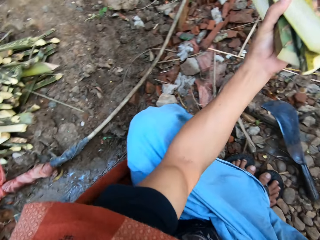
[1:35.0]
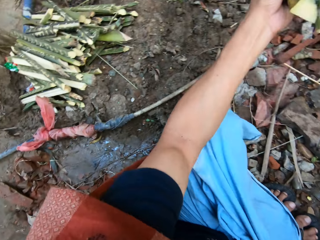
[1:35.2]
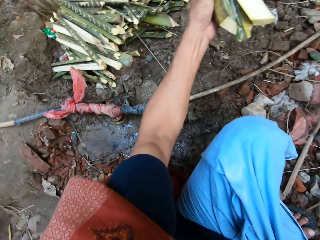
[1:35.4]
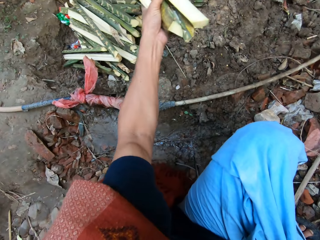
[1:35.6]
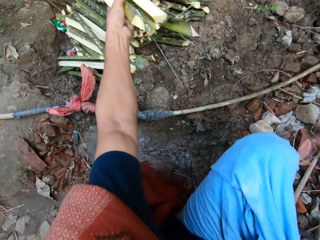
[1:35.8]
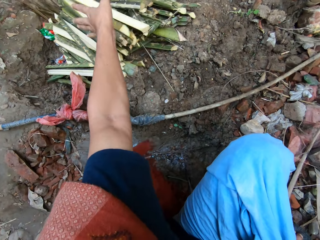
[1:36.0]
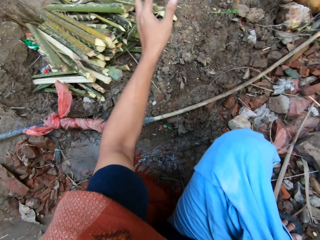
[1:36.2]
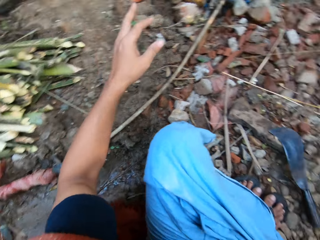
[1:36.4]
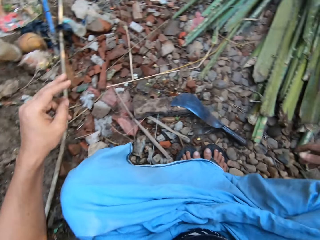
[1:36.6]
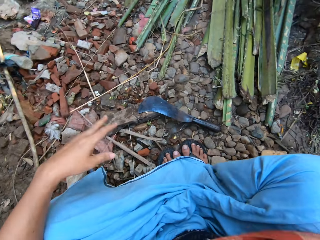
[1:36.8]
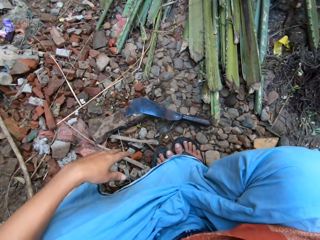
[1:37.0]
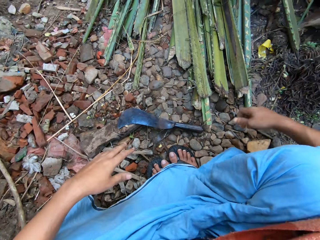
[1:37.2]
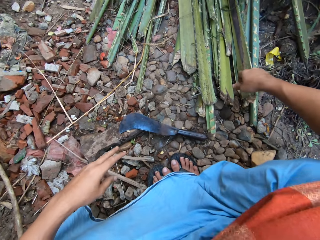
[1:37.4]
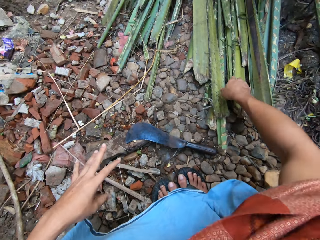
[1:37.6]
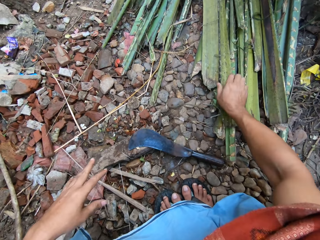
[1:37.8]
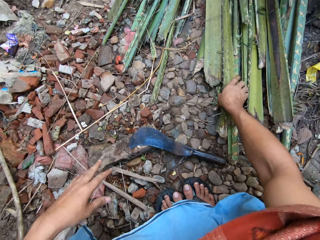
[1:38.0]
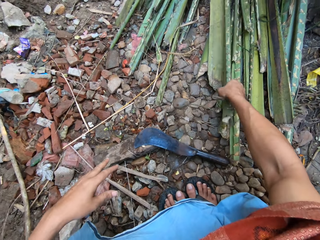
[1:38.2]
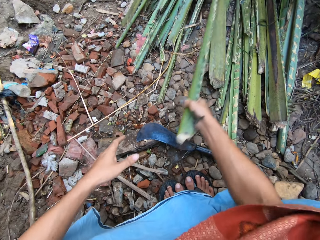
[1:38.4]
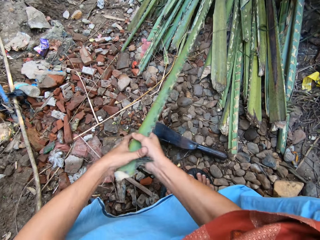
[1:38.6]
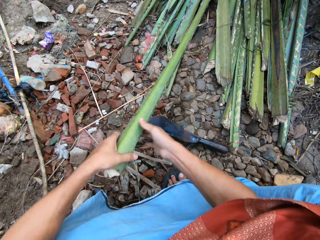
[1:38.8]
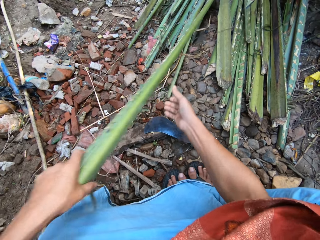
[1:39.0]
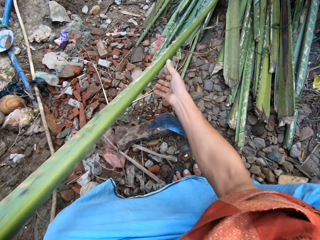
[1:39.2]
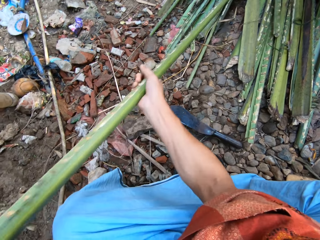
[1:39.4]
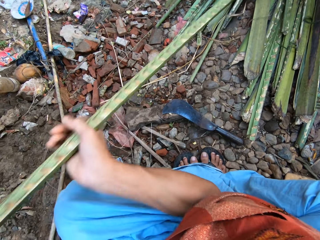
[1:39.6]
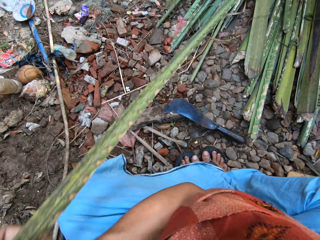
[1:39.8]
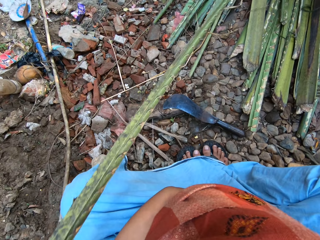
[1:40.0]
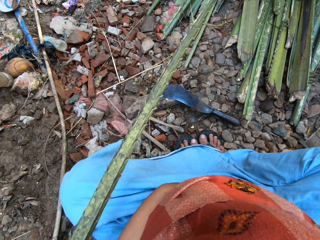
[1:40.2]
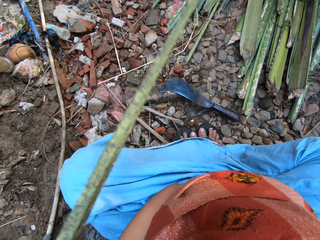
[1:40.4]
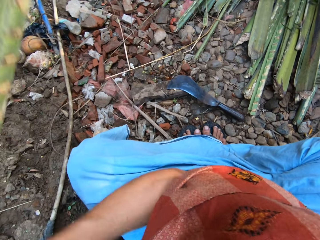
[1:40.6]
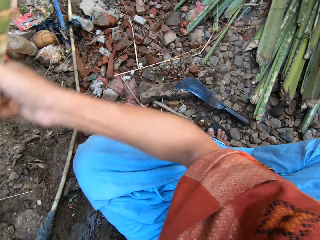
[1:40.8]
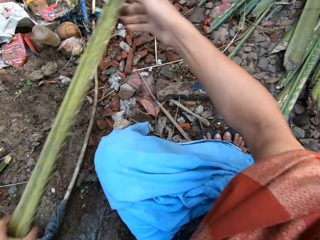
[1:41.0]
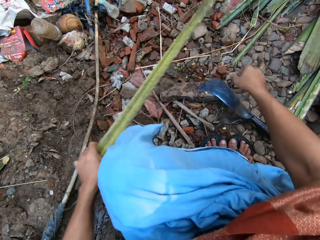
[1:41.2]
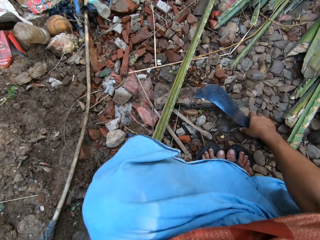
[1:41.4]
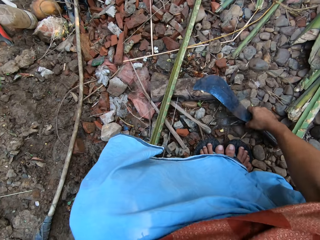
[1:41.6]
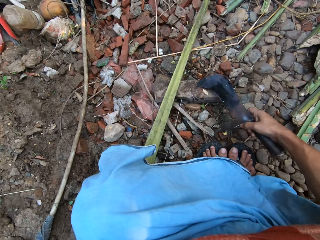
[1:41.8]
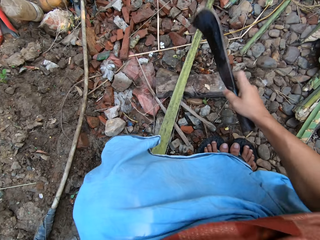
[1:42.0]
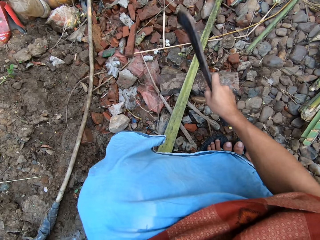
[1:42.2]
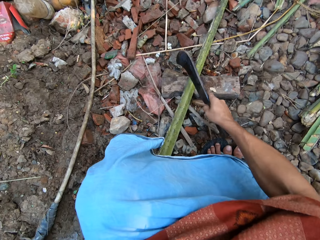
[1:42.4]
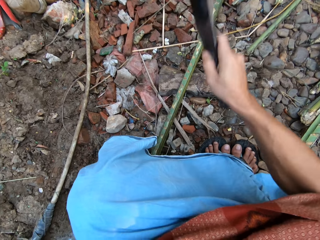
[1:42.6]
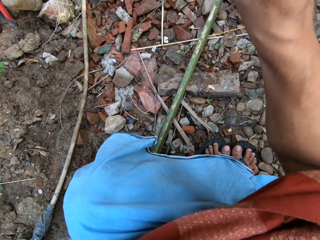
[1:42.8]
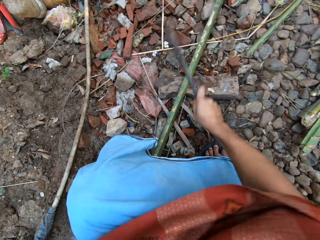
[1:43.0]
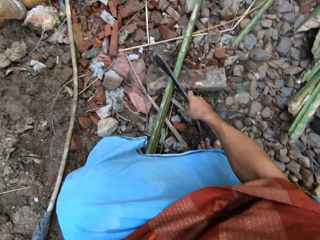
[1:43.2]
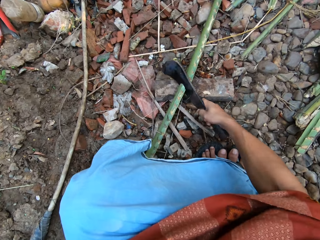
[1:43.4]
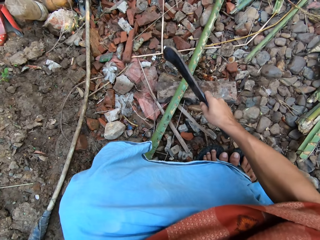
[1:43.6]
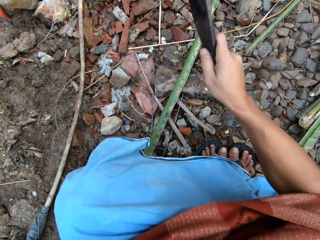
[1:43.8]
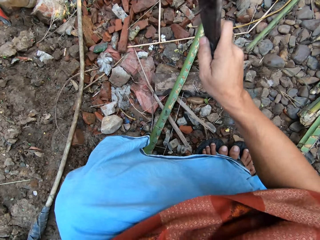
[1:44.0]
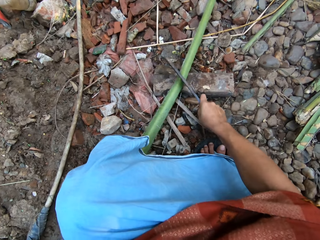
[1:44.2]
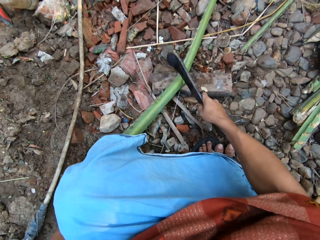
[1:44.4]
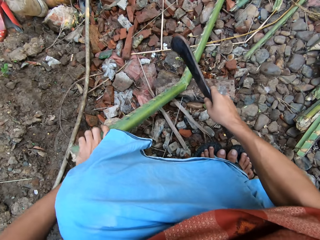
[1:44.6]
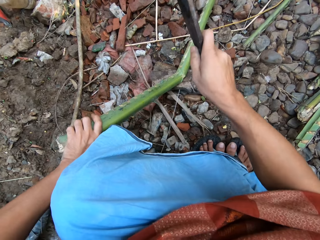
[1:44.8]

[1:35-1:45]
The camera wearer puts the split bamboo on the pile of short bamboo with his left hand. He picks up another long bamboo rod from the bunch of bamboo rods with his right hand. He cuts the long bamboo on the cutting block with the pruning knife or machete in his right hand. He takes the machete.

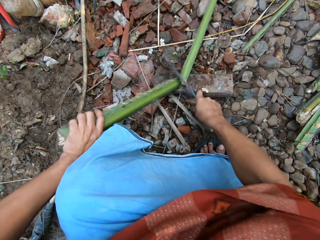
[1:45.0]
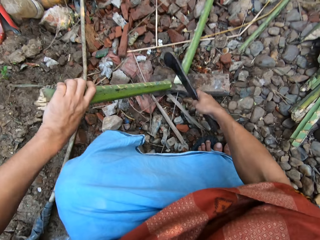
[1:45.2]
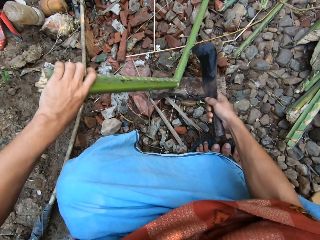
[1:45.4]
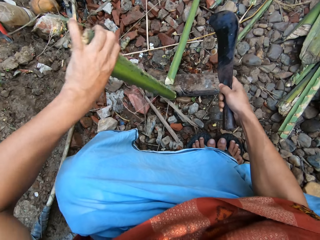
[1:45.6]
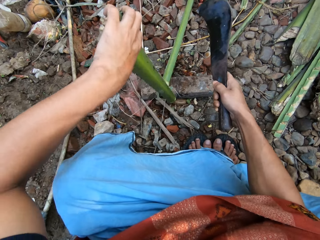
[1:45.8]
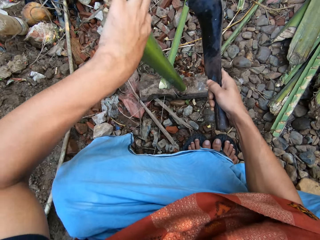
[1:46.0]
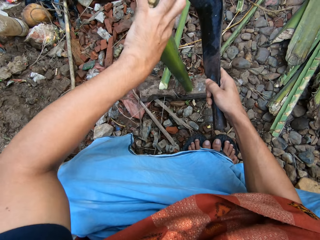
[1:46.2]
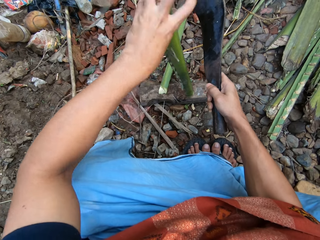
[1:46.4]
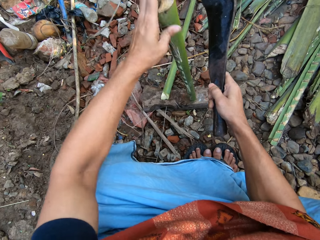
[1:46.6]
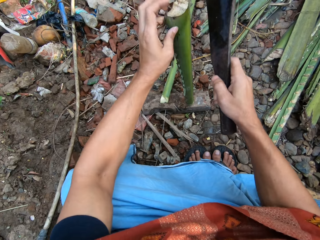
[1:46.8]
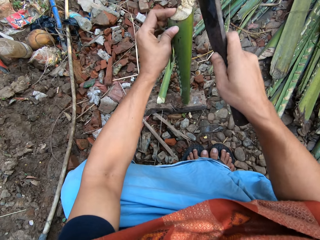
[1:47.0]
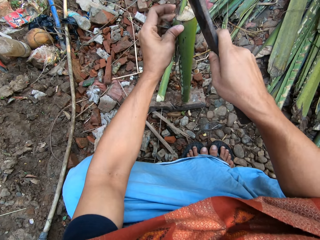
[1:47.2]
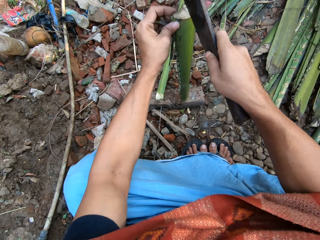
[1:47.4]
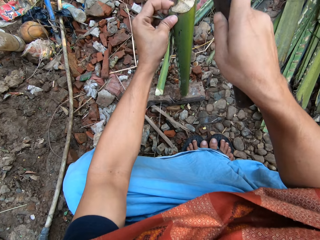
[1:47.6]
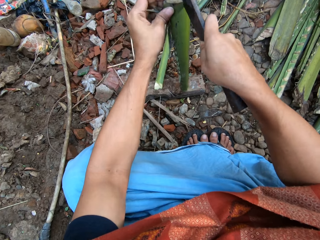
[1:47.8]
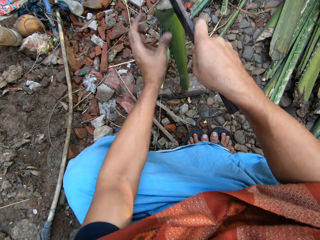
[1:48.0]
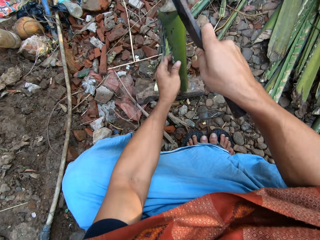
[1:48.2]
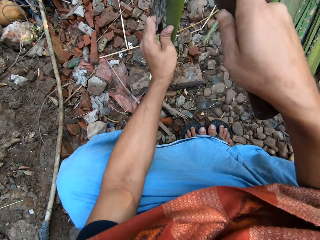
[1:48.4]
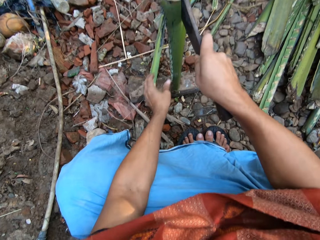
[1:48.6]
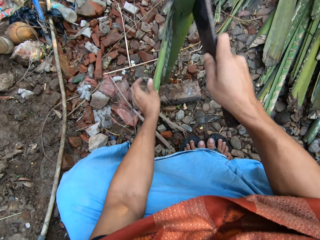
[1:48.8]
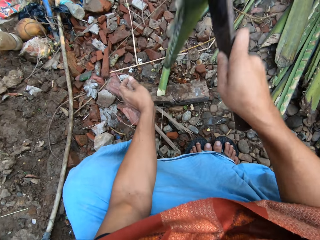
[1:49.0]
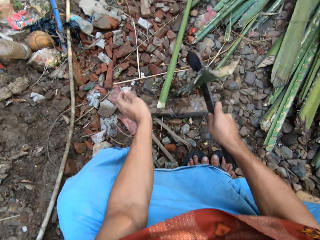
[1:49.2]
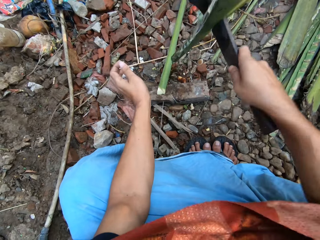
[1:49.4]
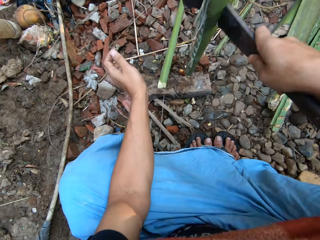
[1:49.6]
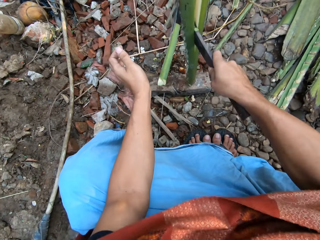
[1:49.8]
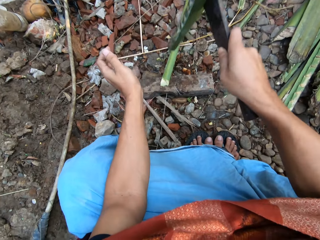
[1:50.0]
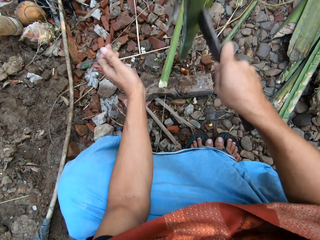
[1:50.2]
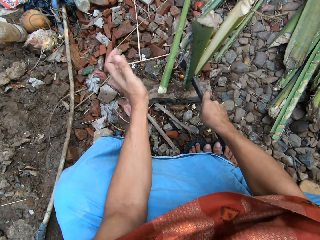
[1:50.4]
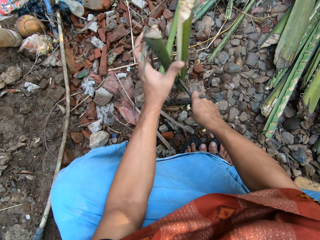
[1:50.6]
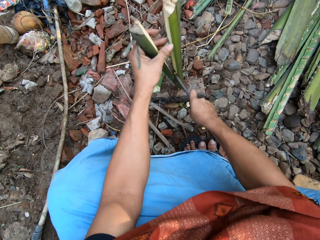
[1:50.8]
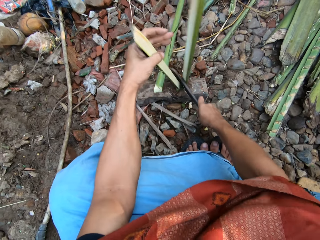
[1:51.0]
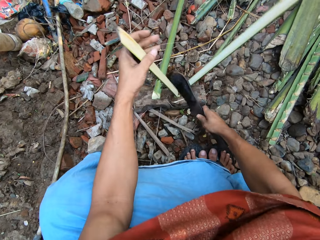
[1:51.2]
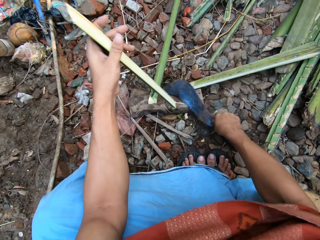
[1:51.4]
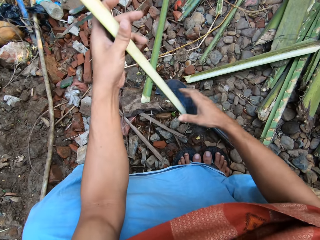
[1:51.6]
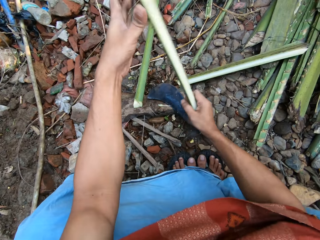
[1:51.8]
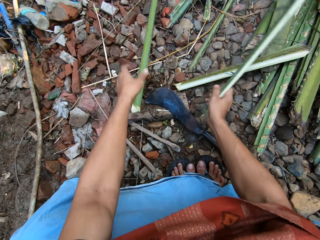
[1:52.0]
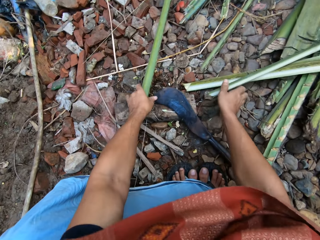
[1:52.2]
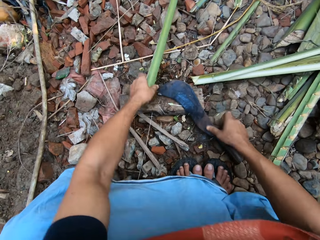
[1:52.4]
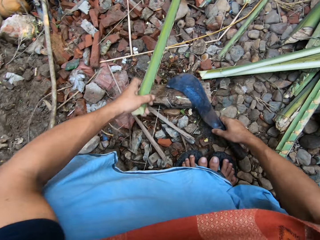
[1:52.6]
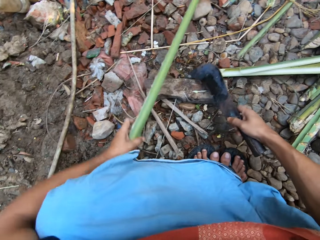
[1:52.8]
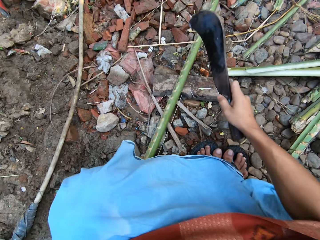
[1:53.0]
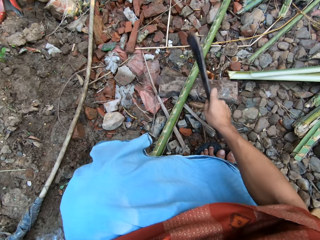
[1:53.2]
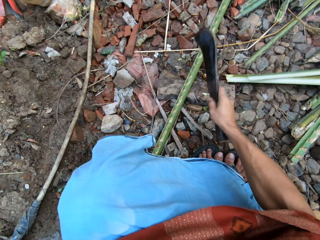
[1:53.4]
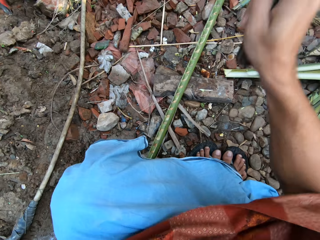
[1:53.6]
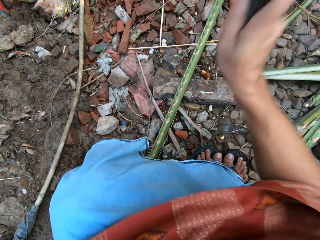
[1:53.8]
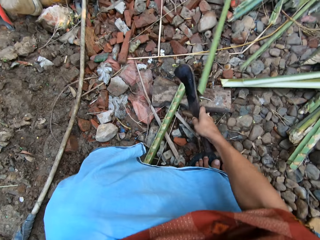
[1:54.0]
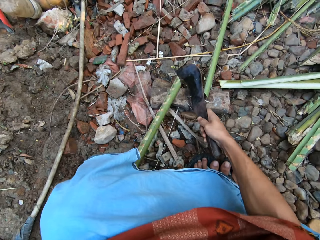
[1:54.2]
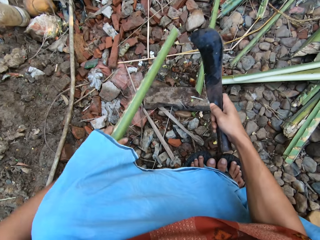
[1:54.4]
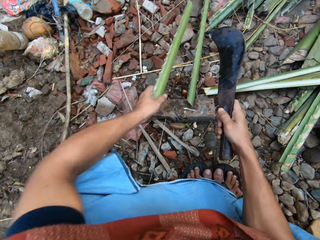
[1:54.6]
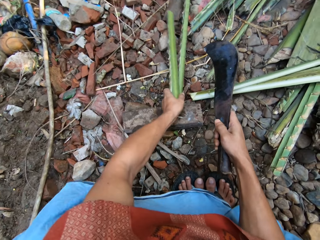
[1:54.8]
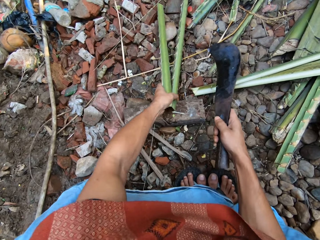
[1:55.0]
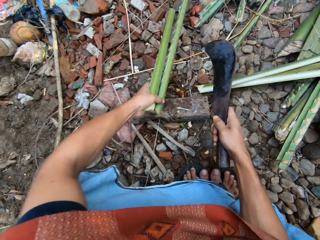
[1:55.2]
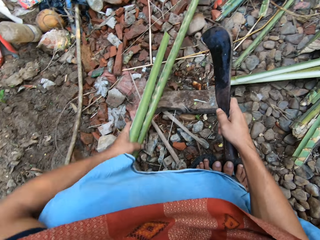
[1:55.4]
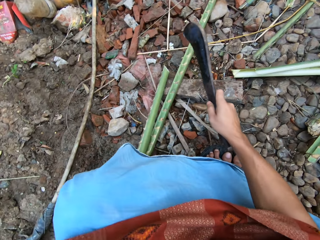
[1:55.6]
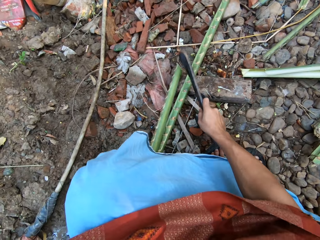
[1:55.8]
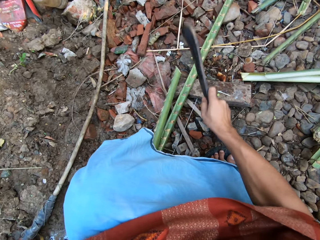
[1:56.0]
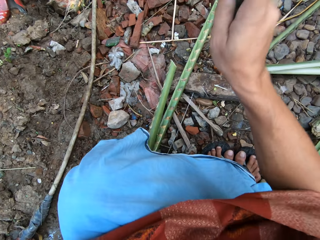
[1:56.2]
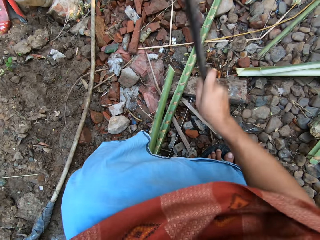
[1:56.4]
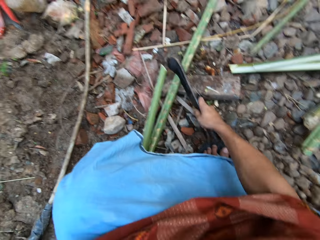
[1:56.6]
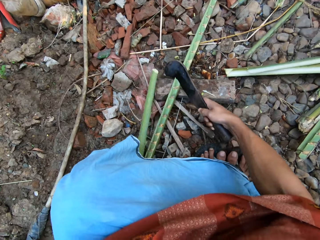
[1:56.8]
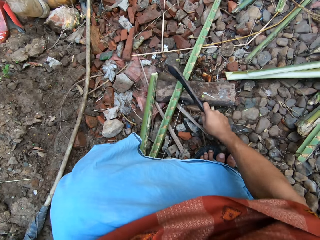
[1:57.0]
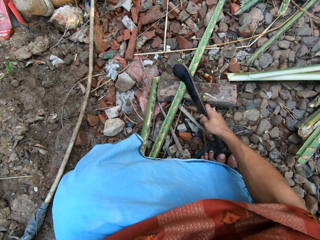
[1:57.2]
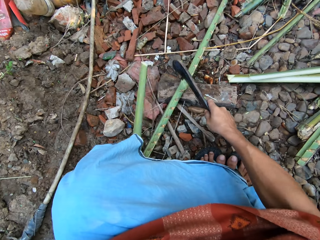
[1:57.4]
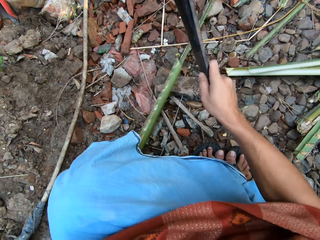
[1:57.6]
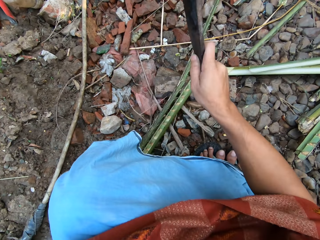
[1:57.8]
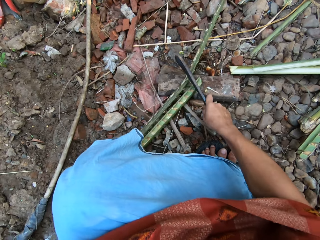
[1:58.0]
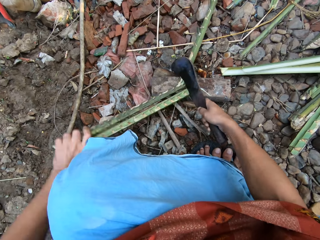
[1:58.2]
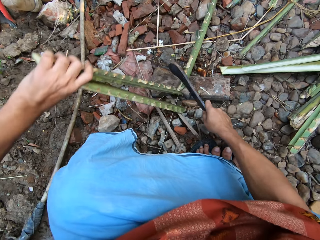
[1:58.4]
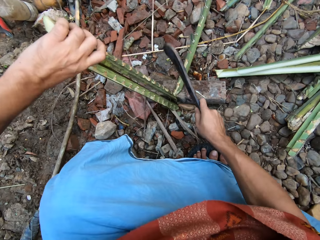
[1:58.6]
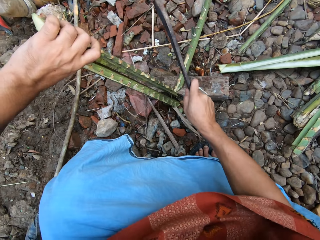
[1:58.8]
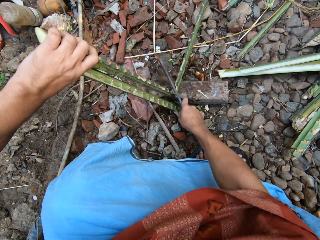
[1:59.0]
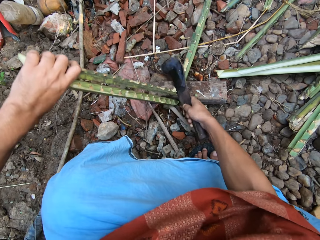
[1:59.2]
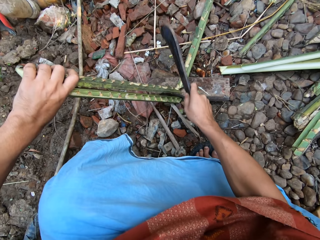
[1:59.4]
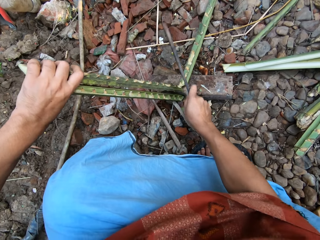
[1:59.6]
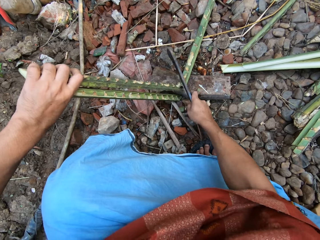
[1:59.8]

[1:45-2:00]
The camera wearer adjusts the short bamboo on the cutting block with his left hand. He splits the short bamboo on the cutting block with the pruning knife in his right hand. He puts the split bamboo on the floor with his right hand. He adjusts the long bamboo on the cutting block with his left hand. He cuts the long bamboo on the cutting block with the pruning knife in his right hand. He adjusts the long bamboo on the cutting block with his left hand. He cuts the long bamboo on the cutting block with the pruning knife in his right hand.
